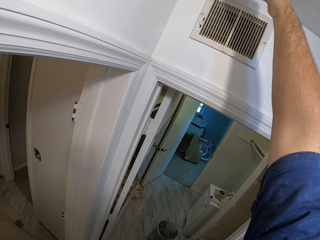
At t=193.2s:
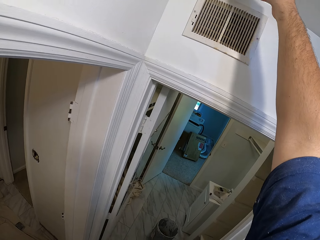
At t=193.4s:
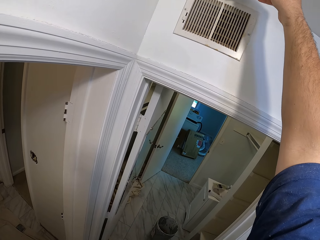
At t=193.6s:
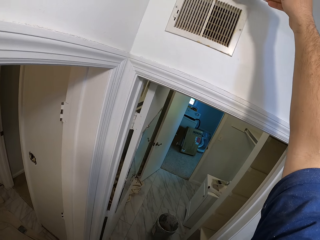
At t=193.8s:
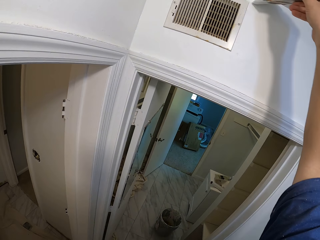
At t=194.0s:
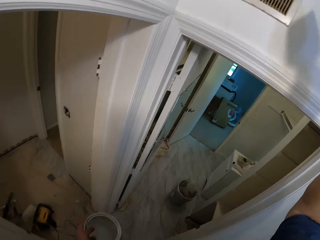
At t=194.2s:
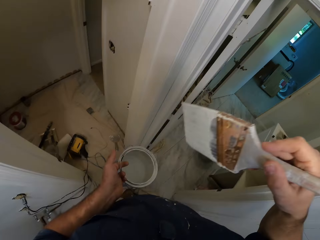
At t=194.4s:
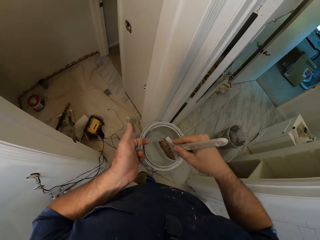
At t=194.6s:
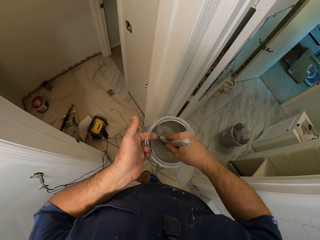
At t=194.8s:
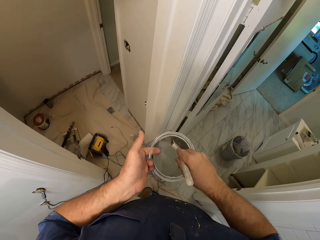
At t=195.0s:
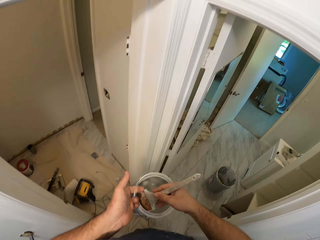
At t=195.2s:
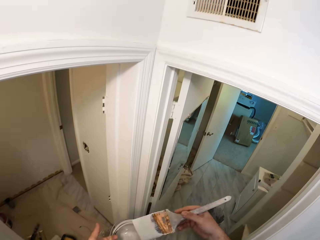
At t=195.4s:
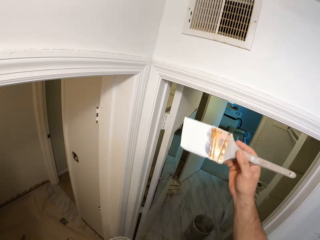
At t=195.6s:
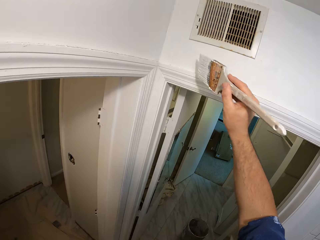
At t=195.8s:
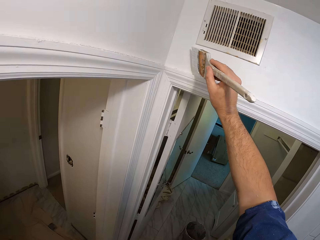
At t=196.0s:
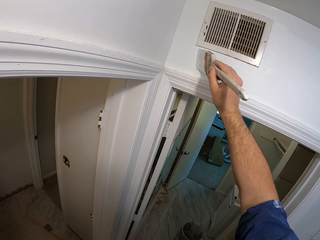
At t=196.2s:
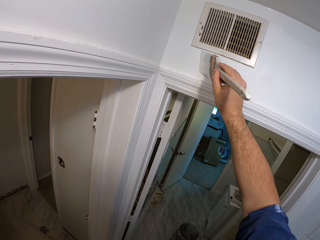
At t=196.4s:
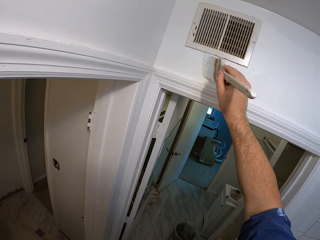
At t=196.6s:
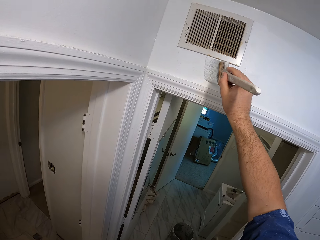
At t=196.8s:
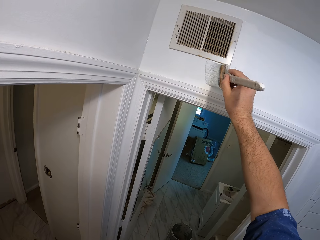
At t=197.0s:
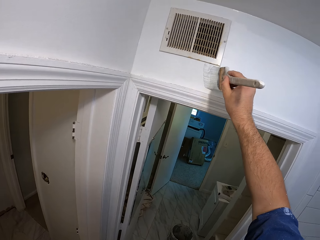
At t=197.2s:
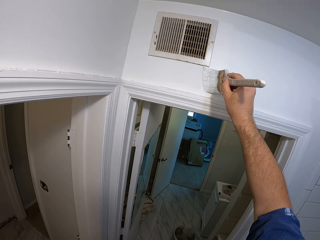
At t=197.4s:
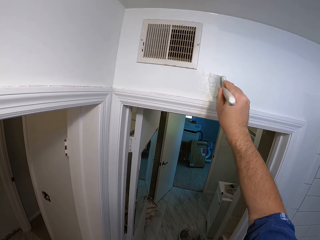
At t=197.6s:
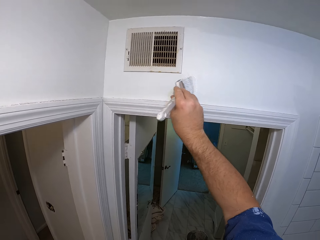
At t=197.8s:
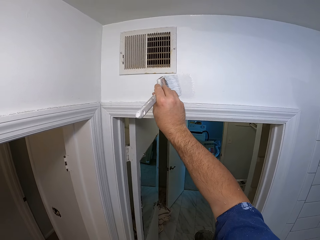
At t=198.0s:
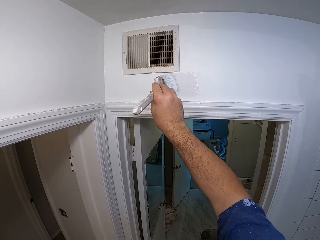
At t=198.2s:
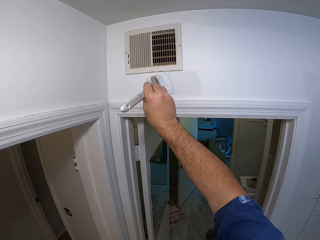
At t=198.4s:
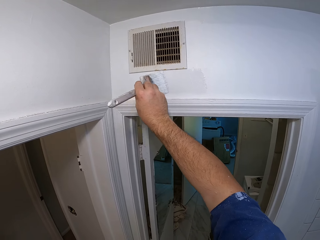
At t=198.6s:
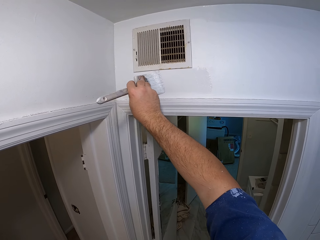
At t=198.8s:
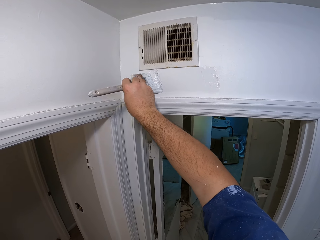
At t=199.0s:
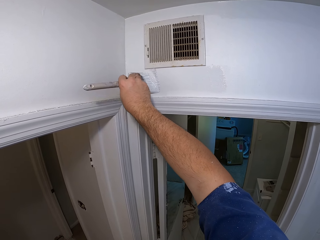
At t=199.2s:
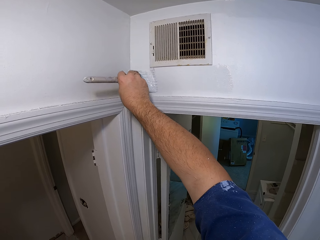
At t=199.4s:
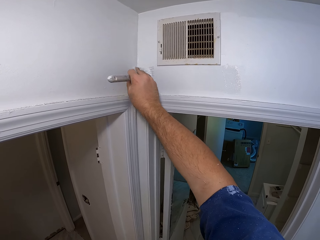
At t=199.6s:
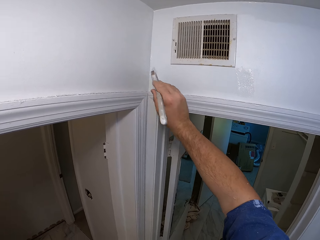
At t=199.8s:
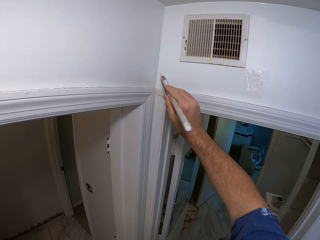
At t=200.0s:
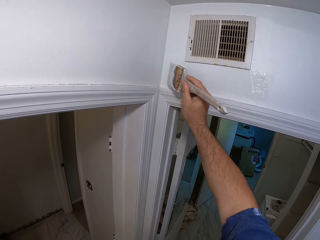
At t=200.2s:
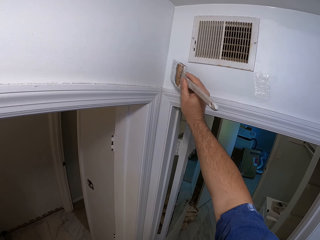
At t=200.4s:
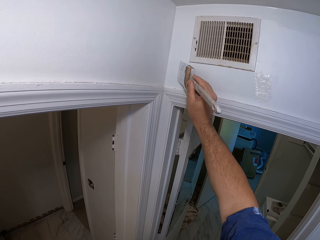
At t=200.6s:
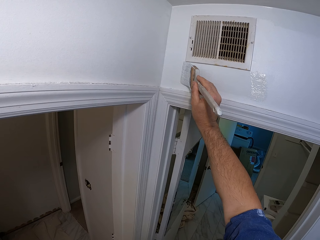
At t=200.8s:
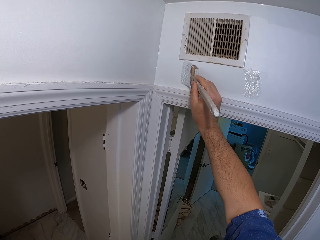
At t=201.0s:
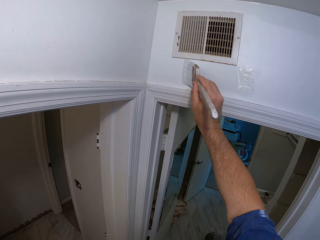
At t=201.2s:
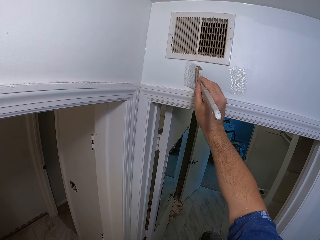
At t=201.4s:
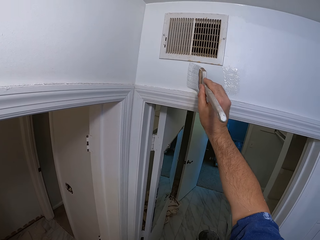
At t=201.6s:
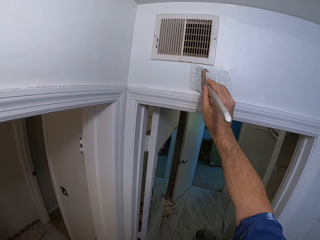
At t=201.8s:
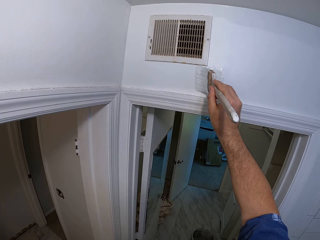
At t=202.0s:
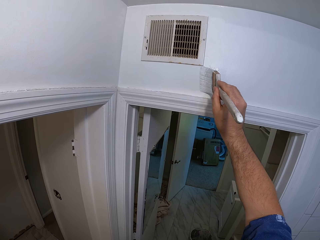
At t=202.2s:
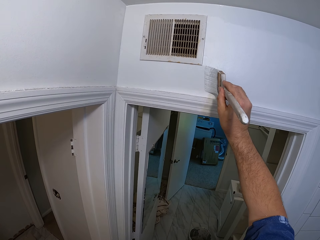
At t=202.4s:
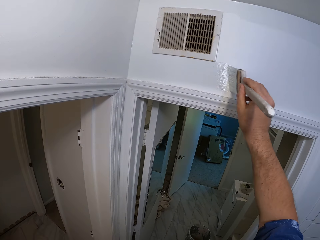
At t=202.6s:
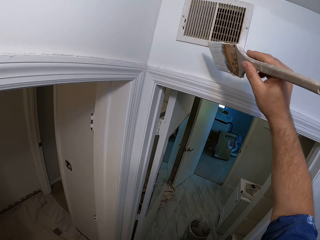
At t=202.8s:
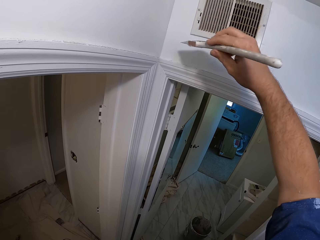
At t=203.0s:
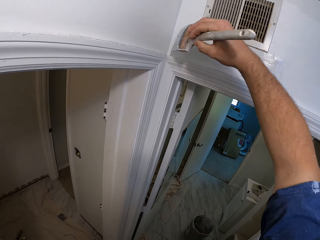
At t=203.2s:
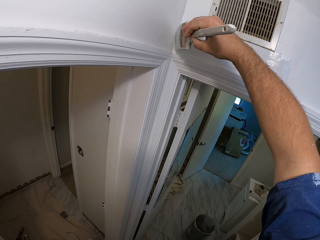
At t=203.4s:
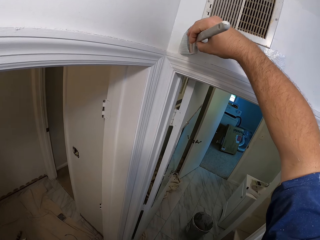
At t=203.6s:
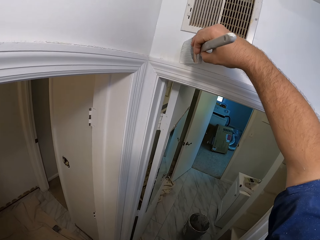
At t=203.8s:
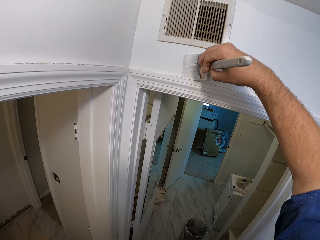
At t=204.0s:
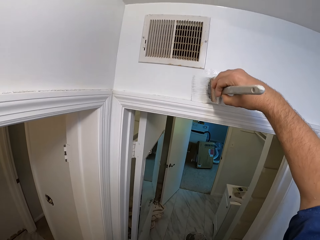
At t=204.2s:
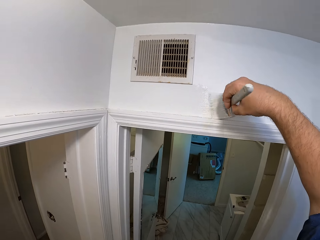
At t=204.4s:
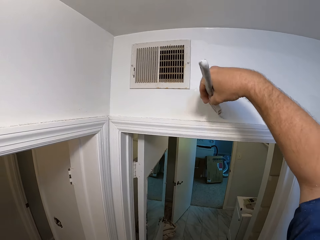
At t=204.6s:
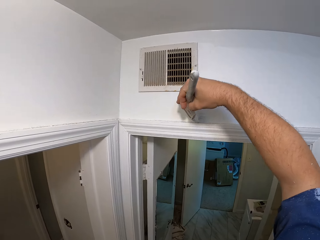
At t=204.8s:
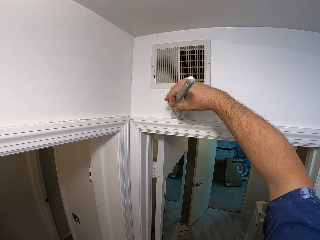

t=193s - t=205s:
The camera wearer dips the paintbrush into the paint container. They remove the paintbrush from inside the paint container. They paint the bathroom wall.

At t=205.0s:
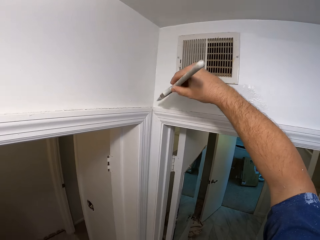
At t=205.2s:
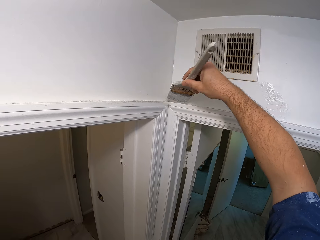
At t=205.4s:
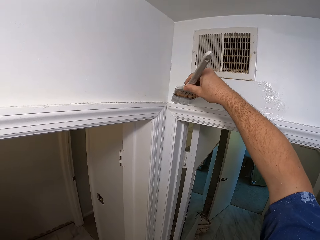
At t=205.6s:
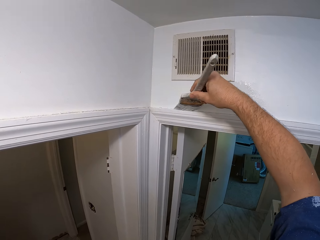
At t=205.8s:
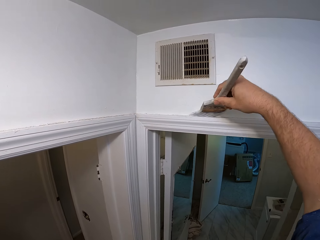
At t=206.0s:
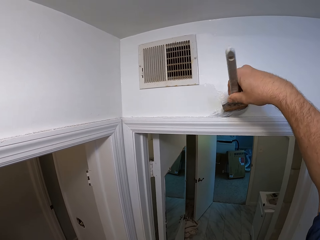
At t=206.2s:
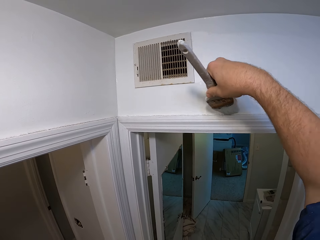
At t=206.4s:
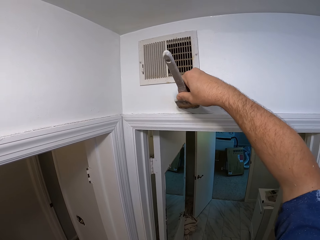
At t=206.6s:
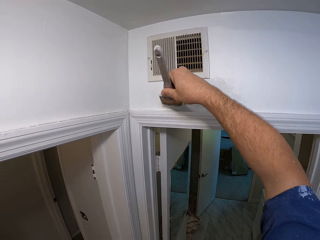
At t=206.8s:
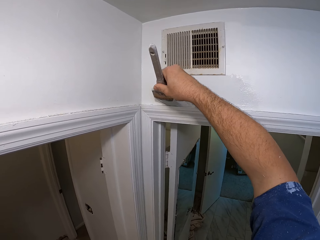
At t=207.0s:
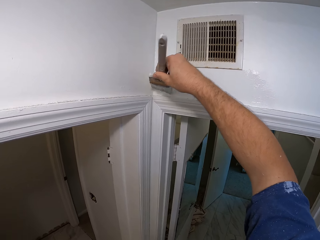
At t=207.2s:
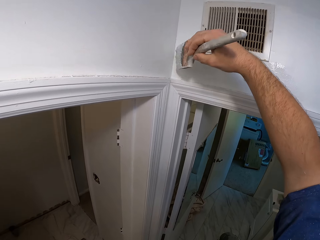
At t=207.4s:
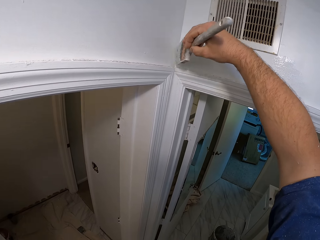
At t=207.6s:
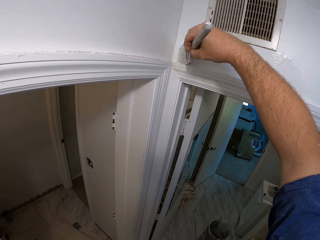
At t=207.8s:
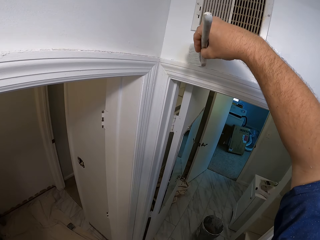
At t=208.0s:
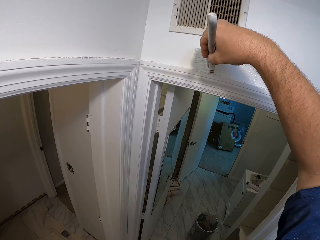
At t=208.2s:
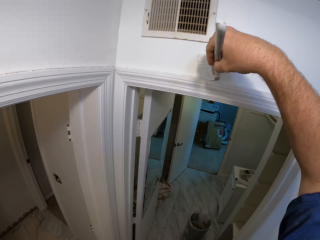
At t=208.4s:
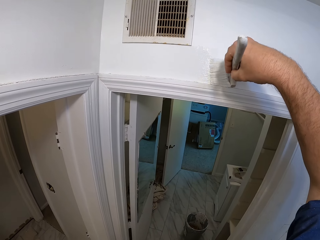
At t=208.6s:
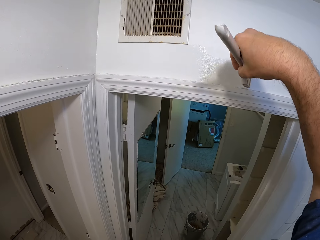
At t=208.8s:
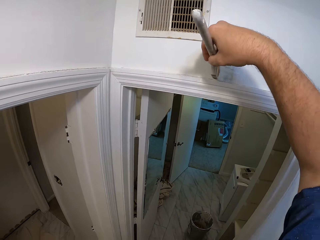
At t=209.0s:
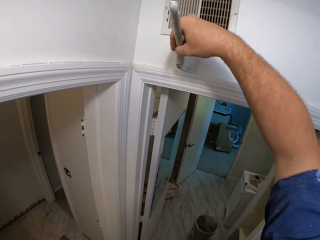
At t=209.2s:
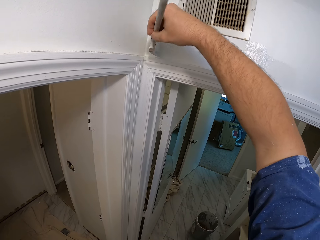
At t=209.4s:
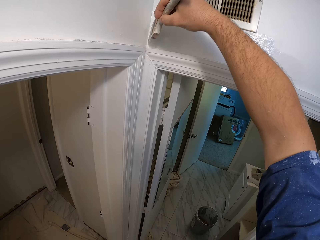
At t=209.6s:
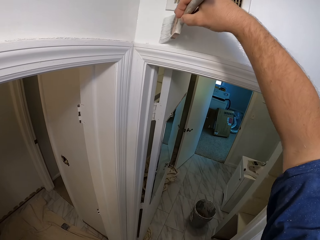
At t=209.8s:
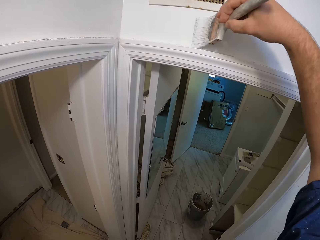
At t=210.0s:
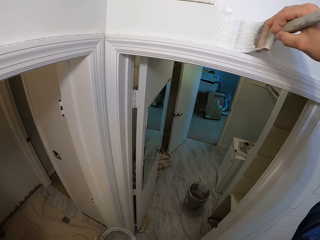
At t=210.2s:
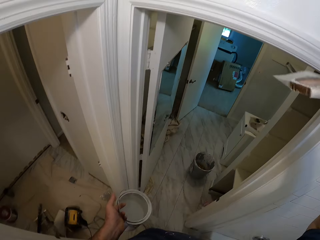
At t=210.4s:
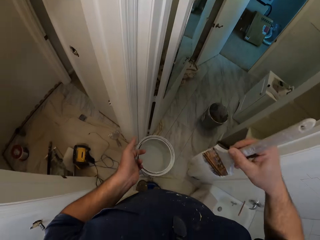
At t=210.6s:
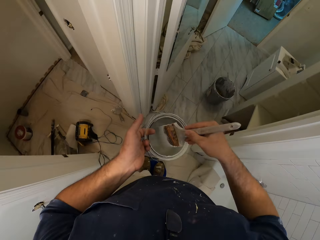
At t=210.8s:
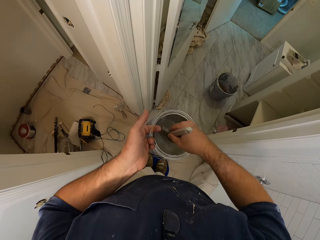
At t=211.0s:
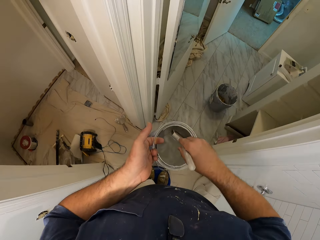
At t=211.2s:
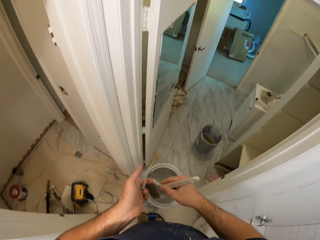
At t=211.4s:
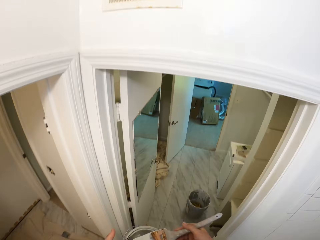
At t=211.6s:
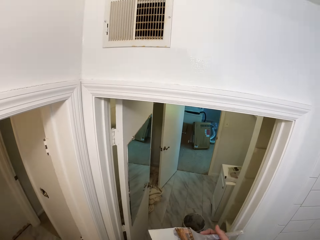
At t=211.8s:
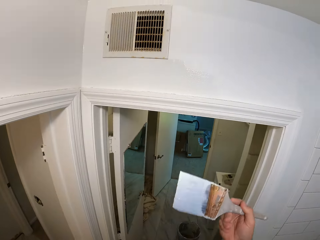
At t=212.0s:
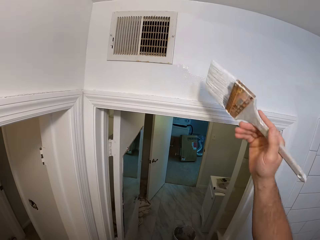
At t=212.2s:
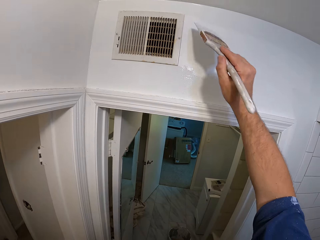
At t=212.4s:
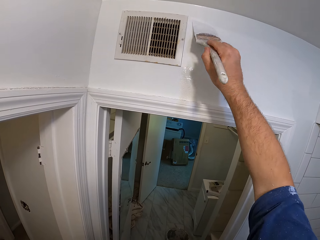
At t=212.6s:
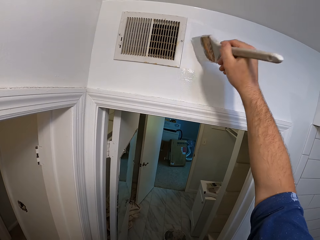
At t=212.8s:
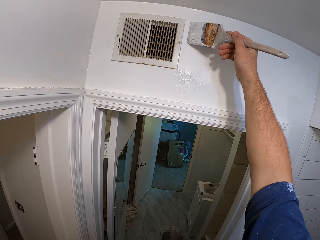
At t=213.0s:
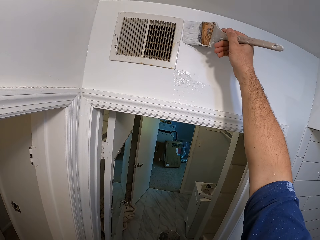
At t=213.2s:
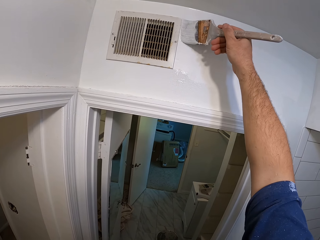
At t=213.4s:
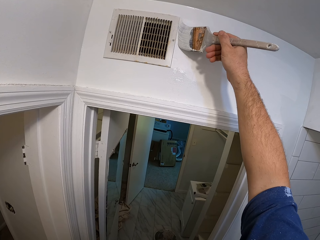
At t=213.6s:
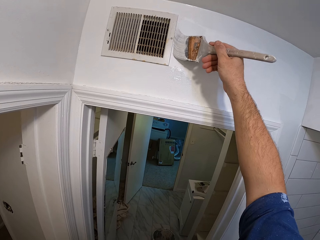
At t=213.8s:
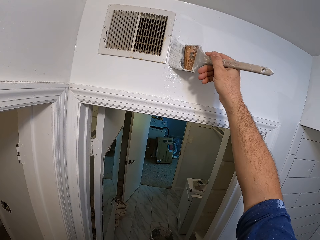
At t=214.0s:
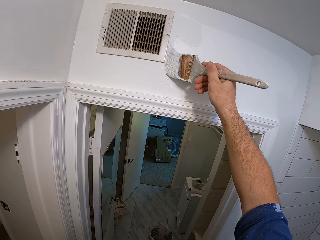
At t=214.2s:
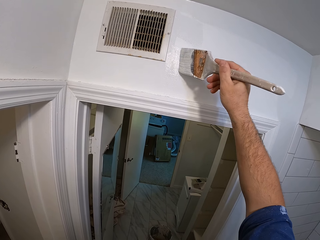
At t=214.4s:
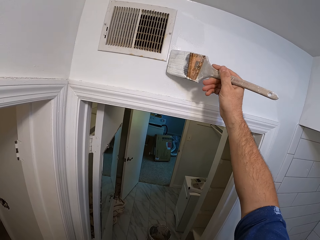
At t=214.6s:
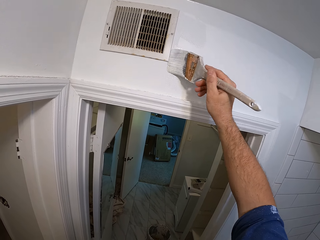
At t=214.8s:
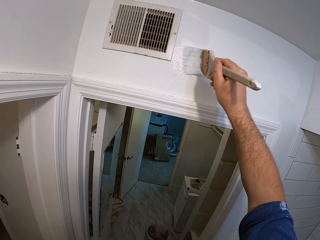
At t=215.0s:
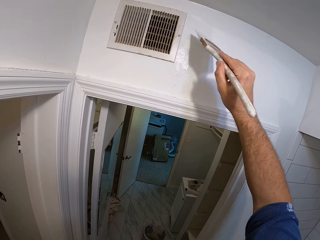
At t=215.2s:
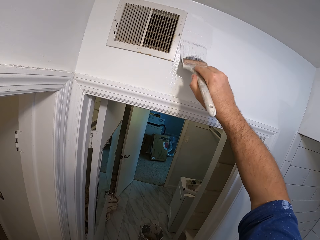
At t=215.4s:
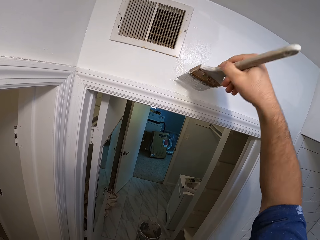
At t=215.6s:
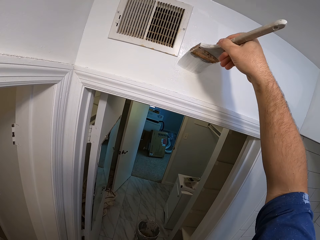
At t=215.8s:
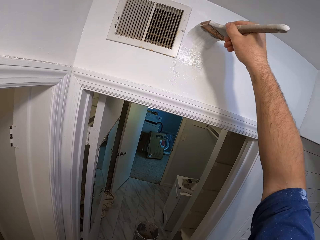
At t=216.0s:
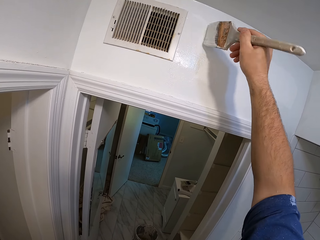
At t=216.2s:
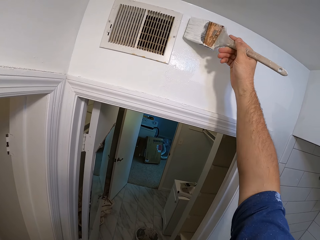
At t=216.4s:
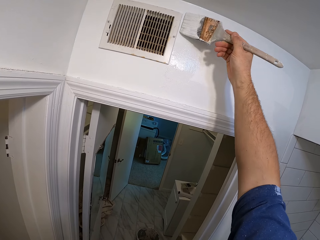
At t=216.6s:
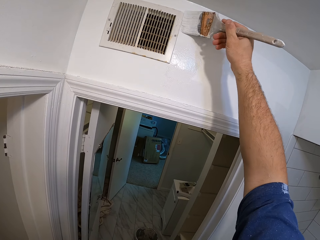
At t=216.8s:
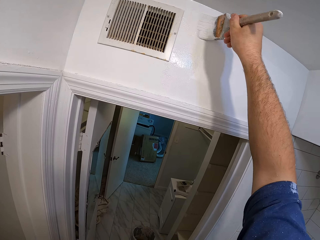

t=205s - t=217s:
The camera wearer dips the paintbrush into the paint container. They remove the paintbrush from inside the paint container. They stare at the wall. They paint the bathroom wall.
